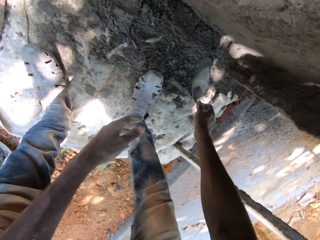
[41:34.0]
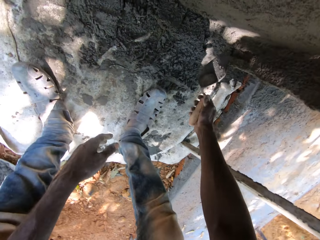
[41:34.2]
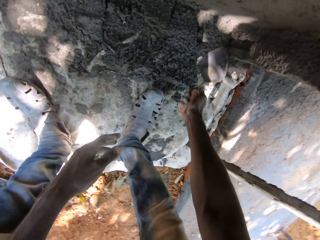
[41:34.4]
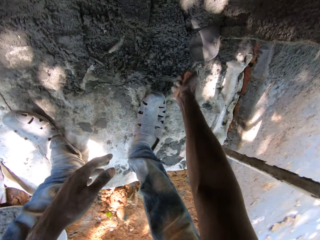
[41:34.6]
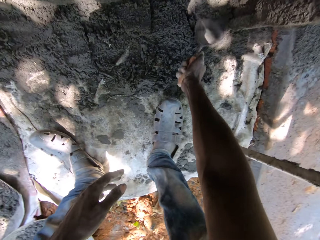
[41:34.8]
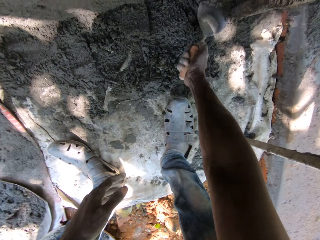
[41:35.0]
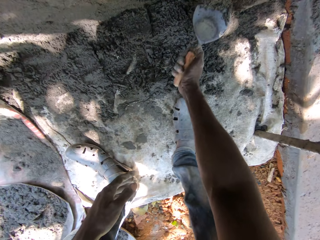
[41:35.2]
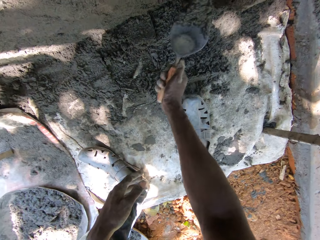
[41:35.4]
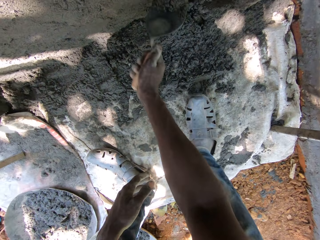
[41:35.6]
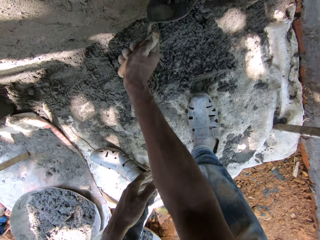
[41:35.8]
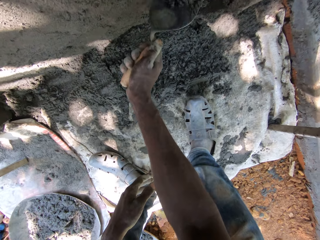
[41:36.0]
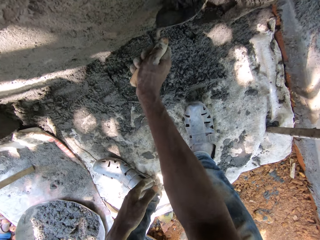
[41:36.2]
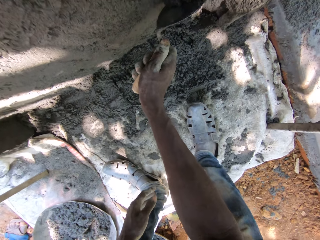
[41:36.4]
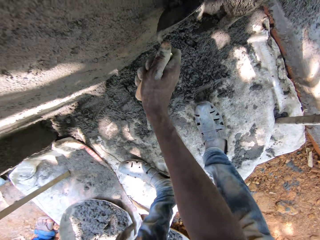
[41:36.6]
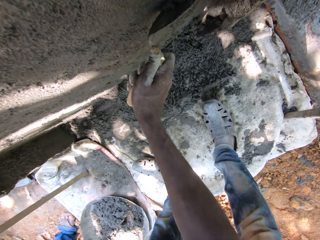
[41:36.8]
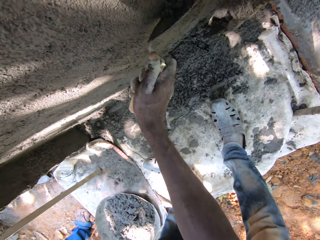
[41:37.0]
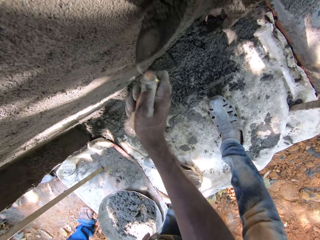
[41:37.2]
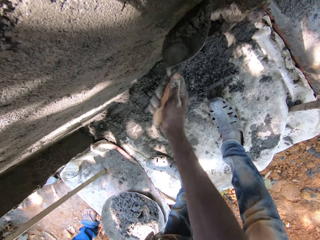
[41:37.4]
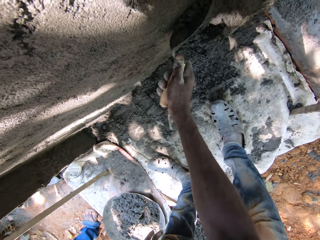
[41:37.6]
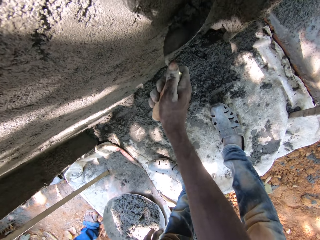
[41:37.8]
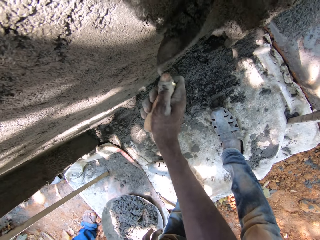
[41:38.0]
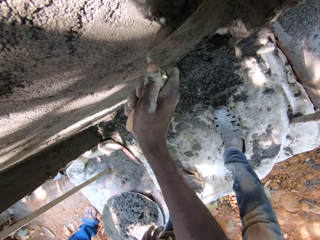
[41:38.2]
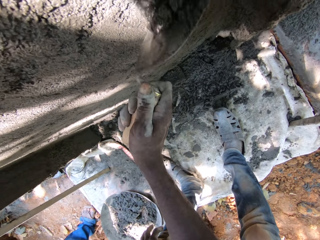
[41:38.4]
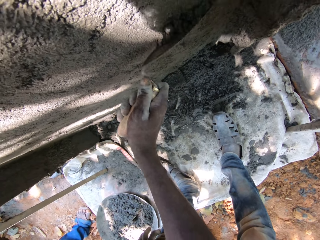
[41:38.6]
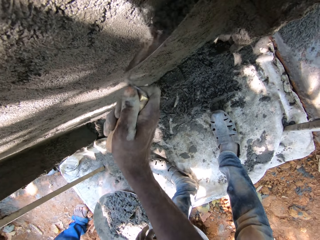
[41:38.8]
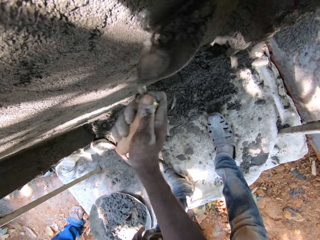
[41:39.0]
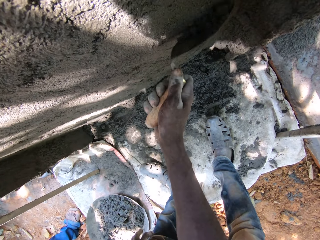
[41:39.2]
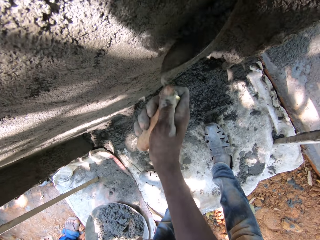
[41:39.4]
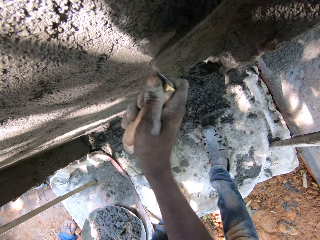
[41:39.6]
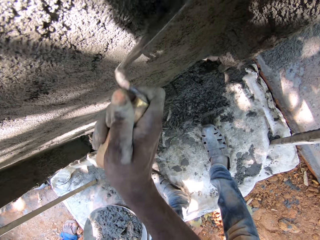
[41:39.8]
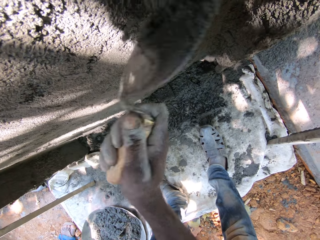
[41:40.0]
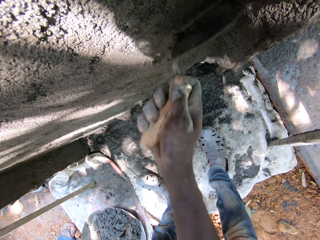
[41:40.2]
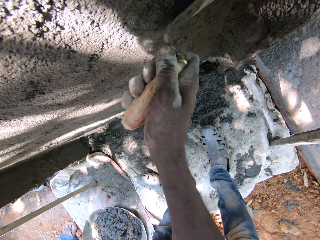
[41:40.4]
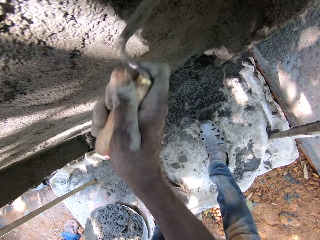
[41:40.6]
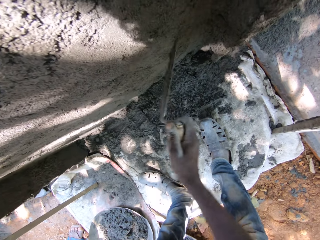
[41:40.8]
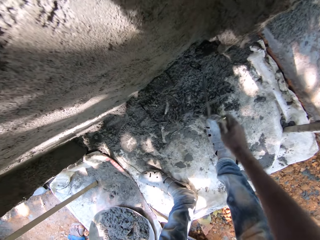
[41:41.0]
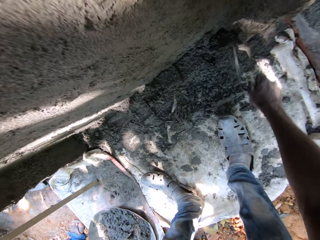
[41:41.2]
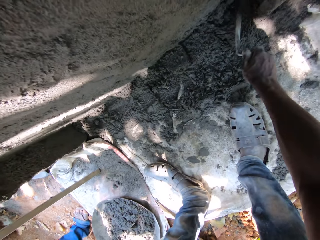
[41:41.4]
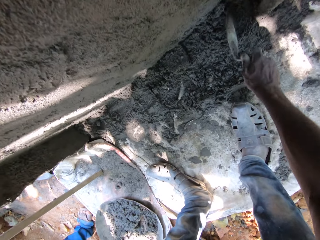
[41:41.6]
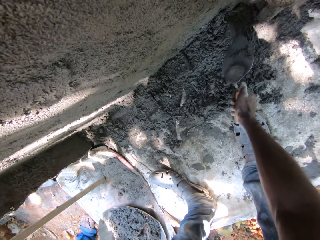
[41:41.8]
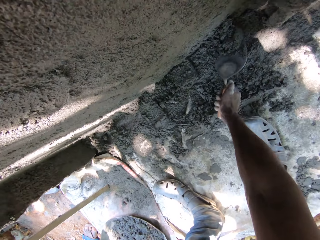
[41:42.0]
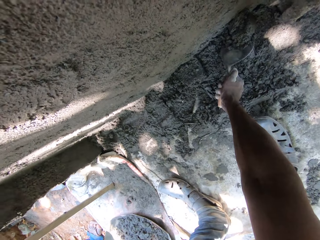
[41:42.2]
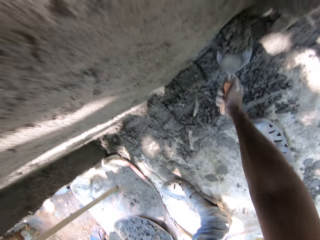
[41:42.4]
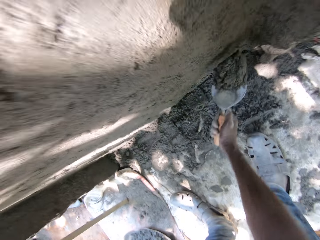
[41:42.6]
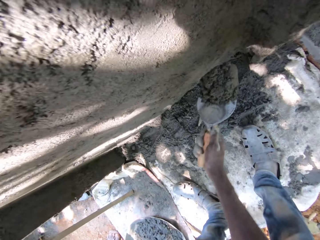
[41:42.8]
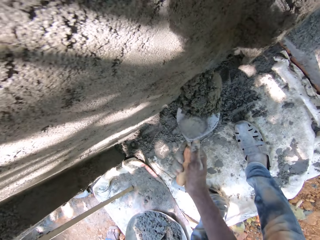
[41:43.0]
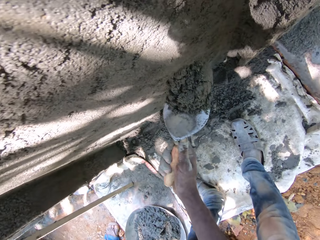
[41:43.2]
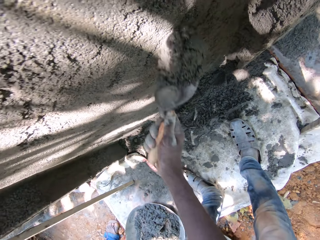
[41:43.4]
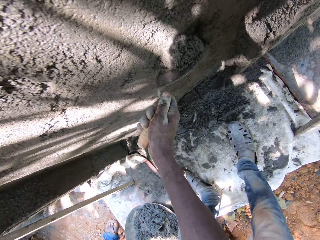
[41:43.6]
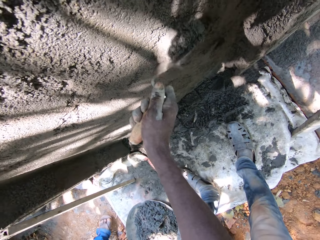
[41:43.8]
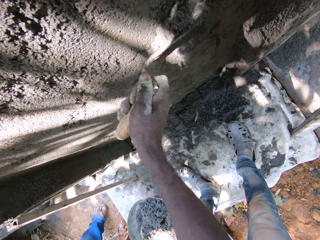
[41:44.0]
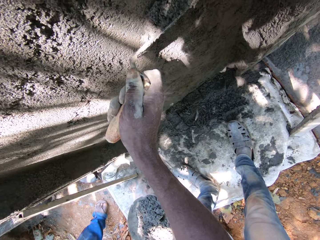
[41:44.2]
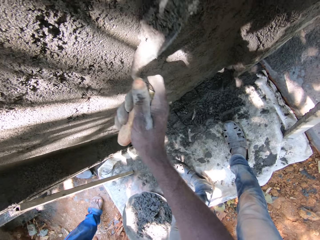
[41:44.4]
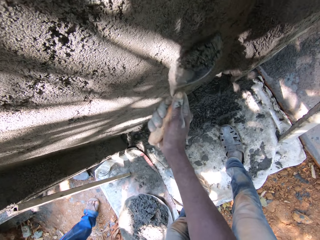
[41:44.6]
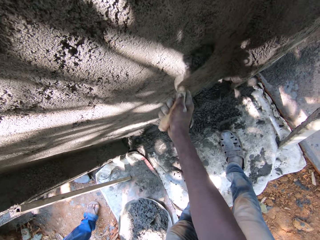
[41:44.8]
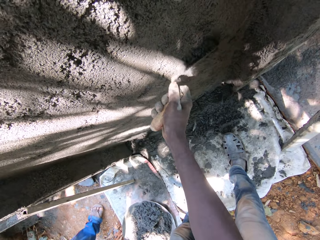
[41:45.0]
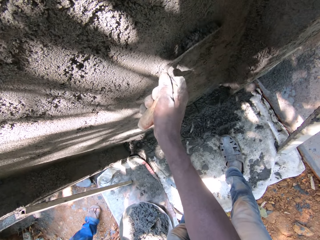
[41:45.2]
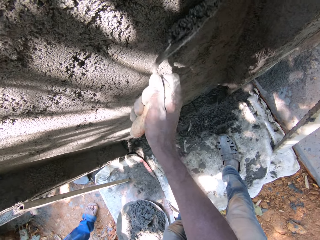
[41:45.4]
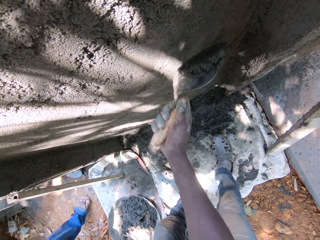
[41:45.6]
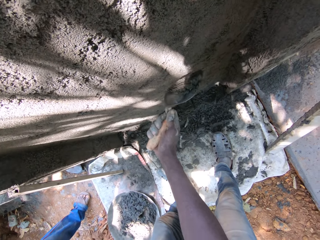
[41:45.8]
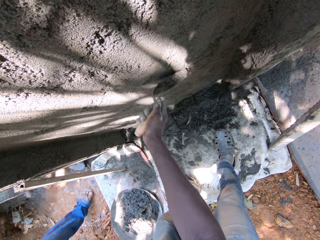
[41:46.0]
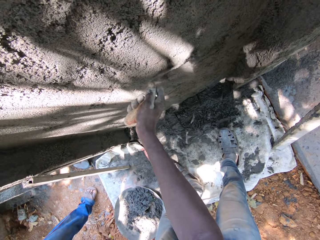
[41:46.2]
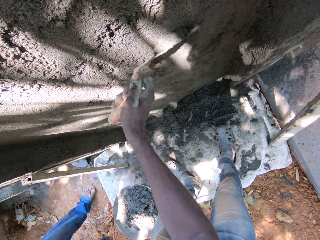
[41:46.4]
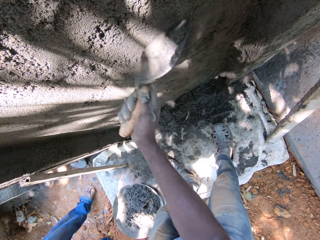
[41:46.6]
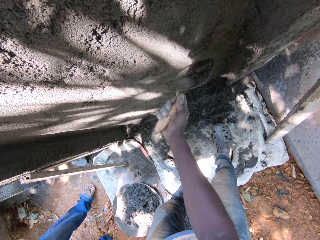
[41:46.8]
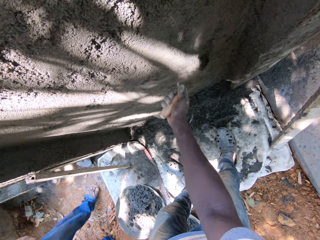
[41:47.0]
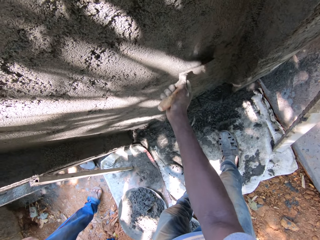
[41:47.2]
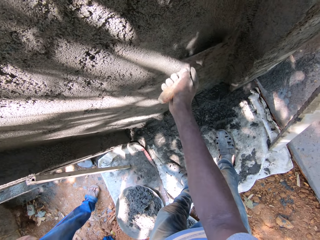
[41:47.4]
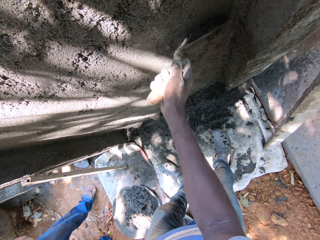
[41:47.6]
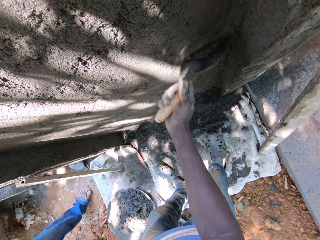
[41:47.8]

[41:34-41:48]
The camera wearer picks mortar paste on the ground with the hand trowel in his right hand. He adjusts the plastered wall with the hand trowel in his right hand. He picks the mortar paste on the ground with the hand trowel in his right hand. He adjusts the plastered wall with the hand trowel in his right hand.

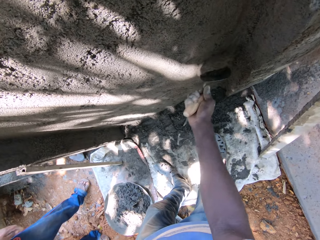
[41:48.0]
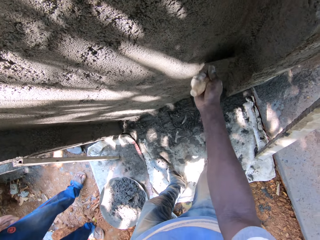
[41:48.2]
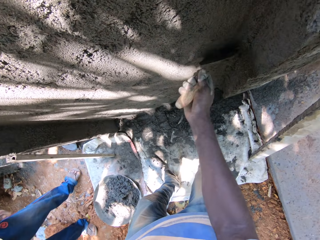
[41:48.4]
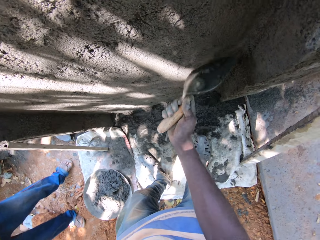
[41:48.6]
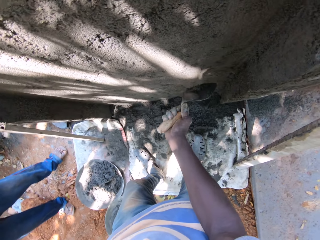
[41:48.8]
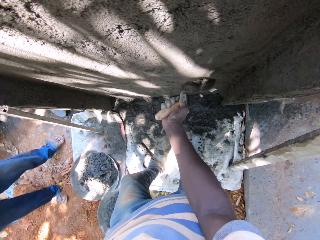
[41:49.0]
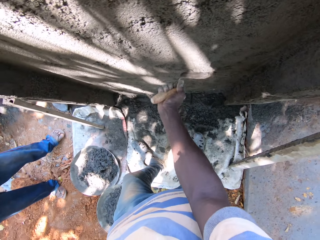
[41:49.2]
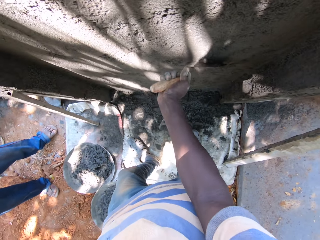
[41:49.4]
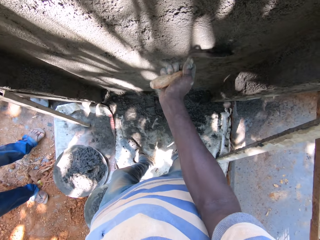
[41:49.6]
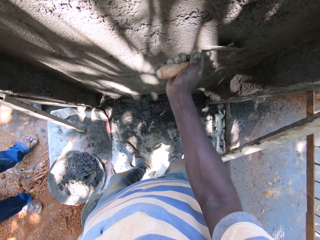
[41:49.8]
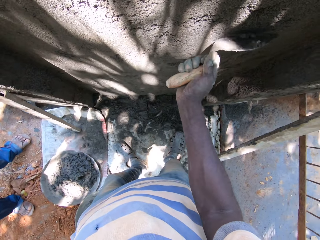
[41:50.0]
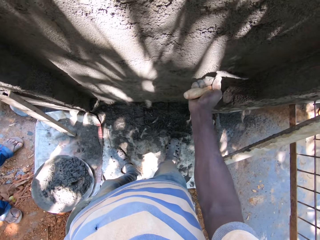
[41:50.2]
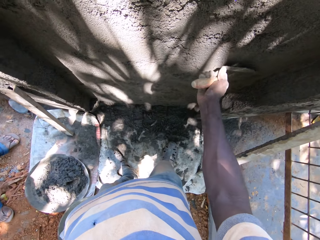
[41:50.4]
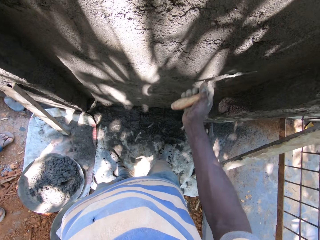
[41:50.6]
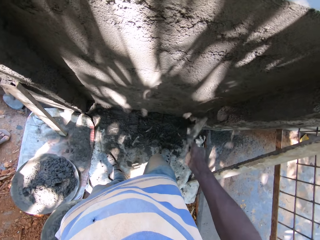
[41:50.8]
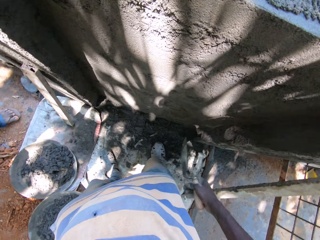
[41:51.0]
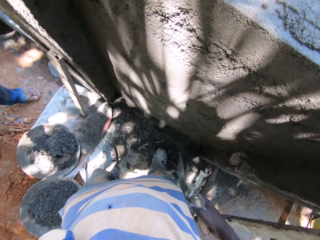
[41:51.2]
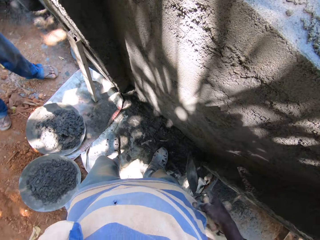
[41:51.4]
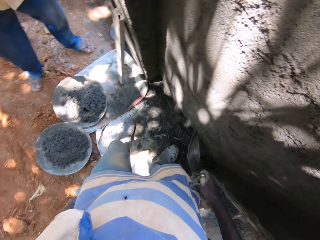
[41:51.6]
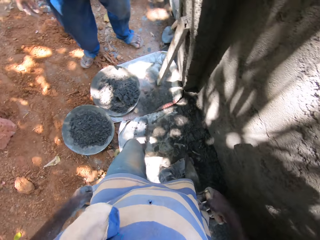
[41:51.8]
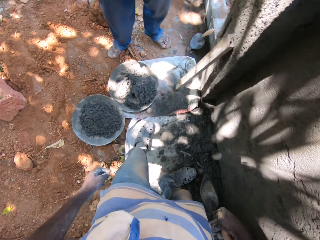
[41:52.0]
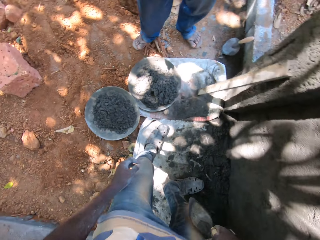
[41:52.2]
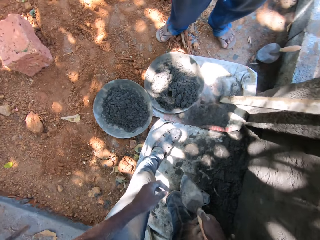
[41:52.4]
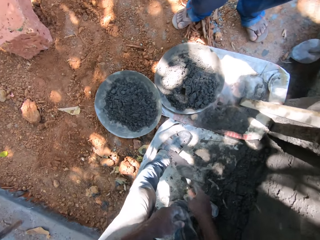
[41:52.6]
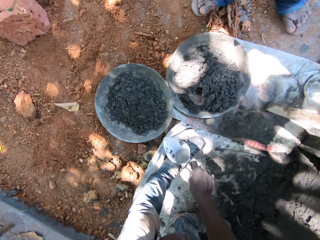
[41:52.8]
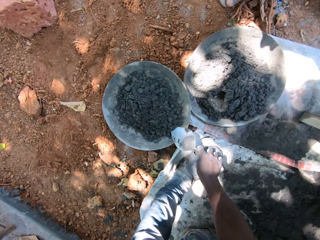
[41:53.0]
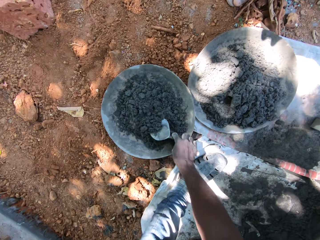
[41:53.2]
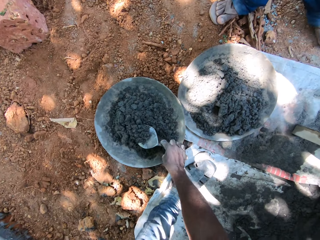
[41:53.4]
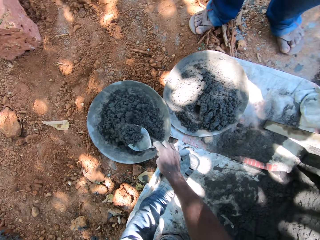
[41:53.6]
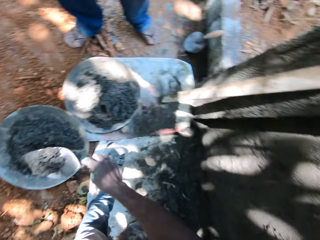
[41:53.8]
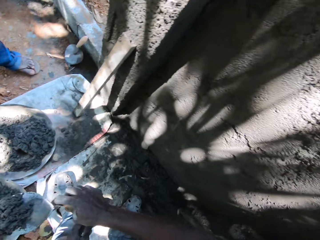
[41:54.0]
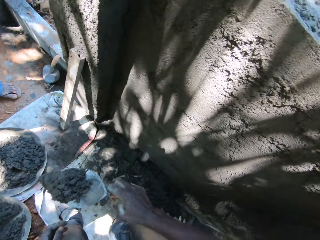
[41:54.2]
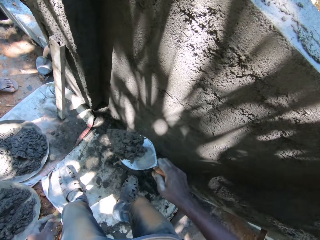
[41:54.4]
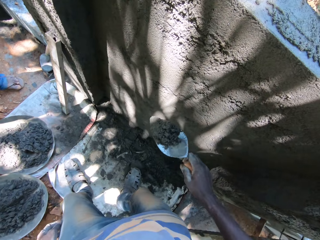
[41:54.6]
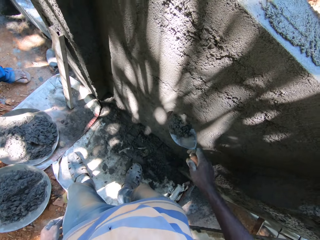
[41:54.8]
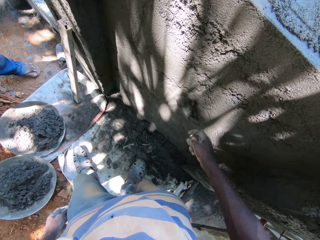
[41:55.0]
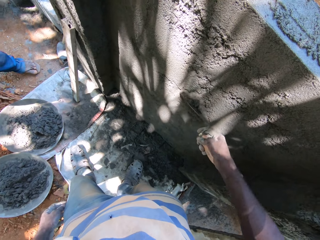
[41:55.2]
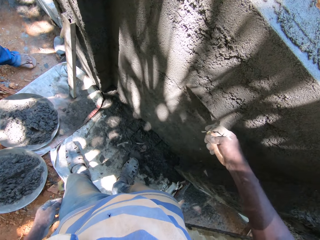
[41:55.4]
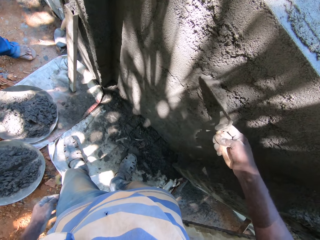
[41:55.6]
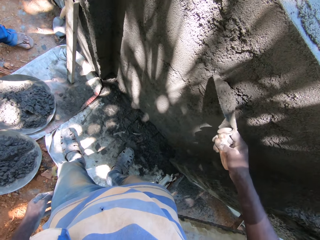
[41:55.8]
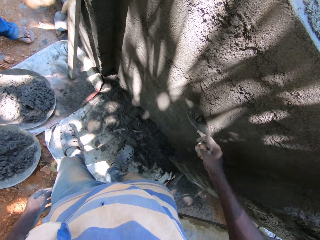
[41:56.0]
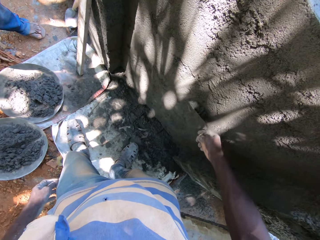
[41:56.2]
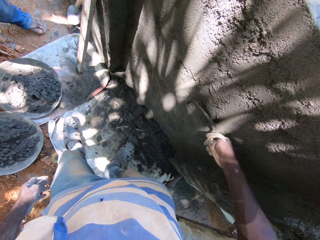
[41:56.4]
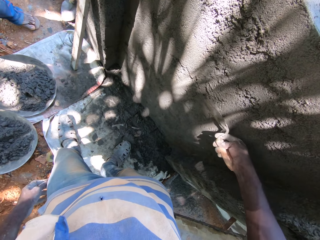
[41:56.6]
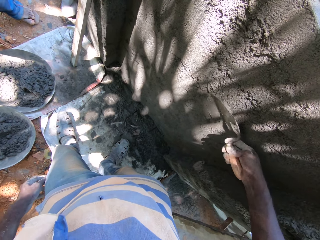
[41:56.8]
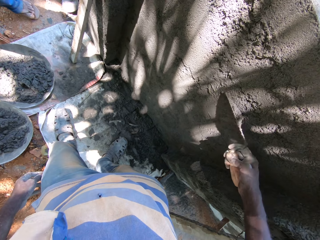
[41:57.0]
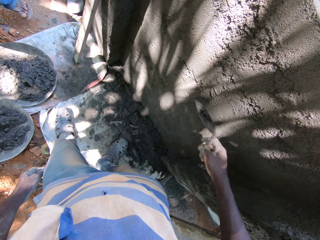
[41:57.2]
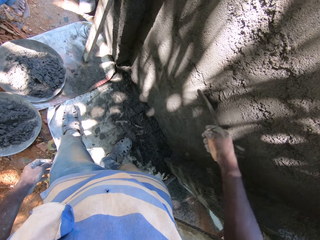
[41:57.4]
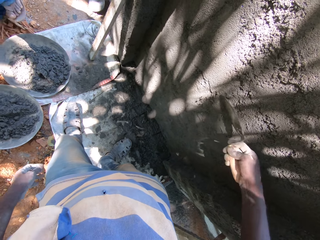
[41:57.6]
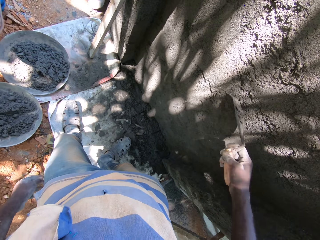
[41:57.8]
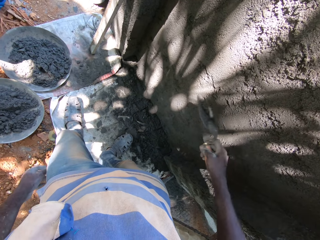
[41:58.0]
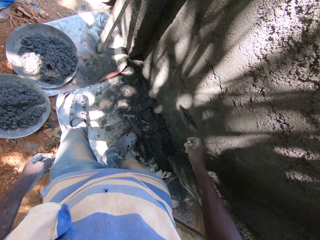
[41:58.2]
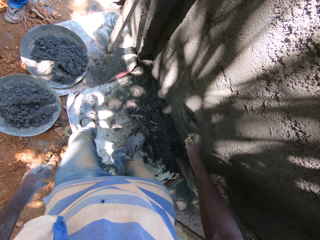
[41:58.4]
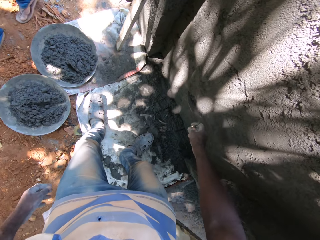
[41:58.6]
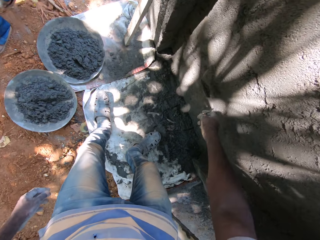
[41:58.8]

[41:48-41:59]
The camera wearer picks mortar paste in the pan with the hand trowel in his right hand. He adjusts the plastered wall with the hand trowel in his right hand.
